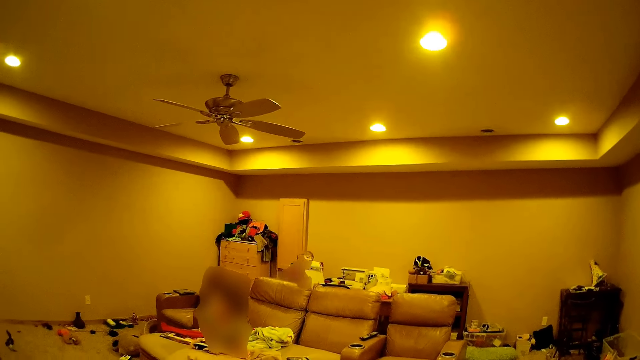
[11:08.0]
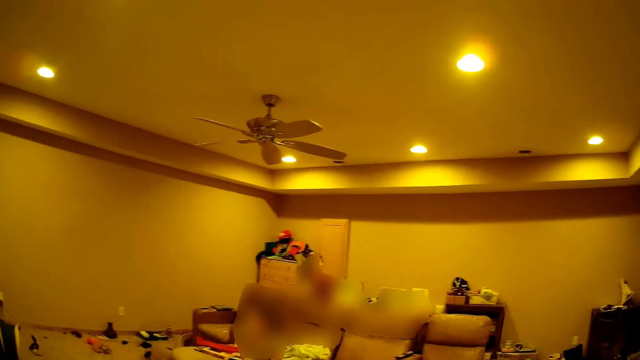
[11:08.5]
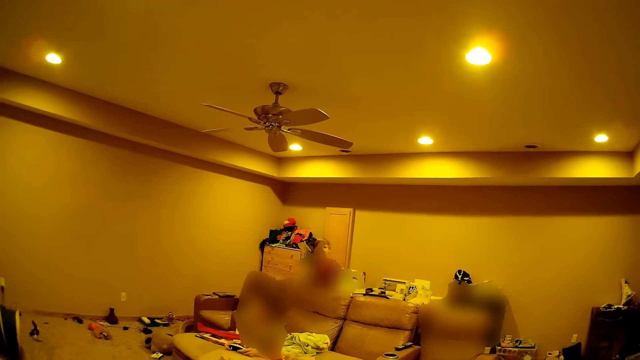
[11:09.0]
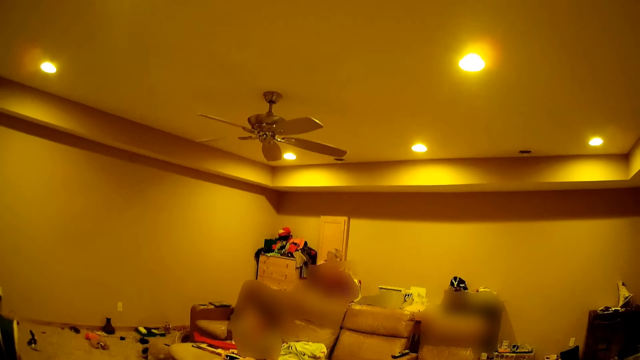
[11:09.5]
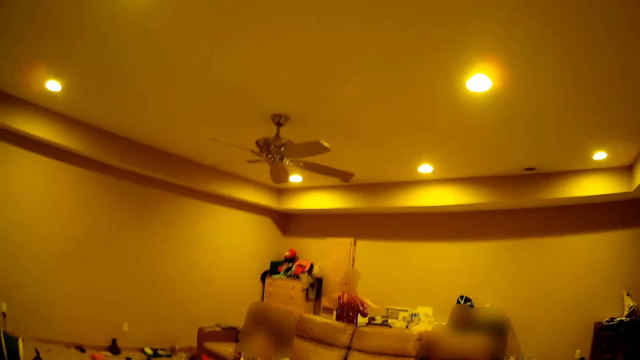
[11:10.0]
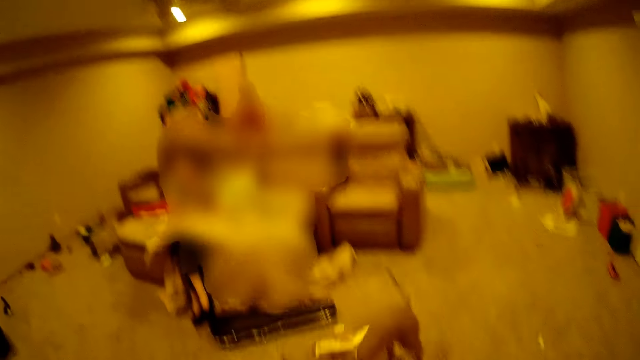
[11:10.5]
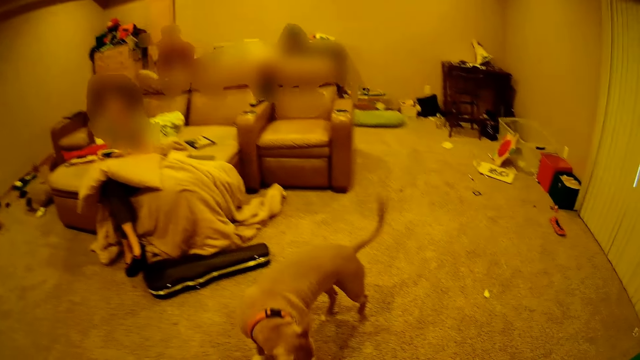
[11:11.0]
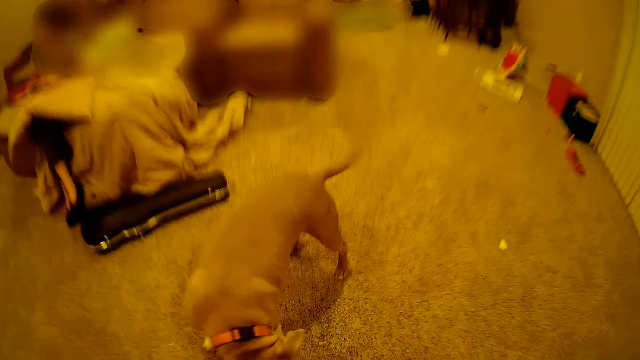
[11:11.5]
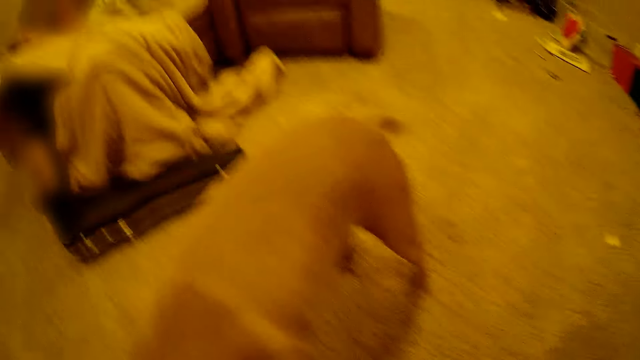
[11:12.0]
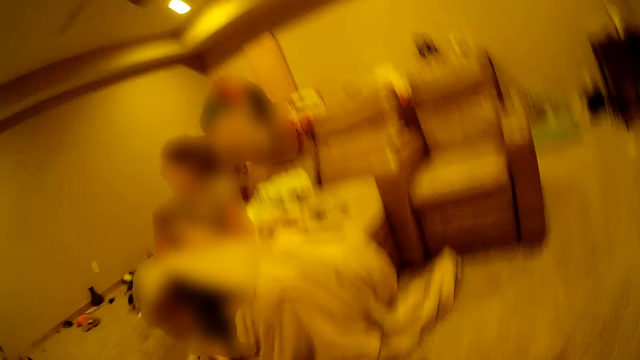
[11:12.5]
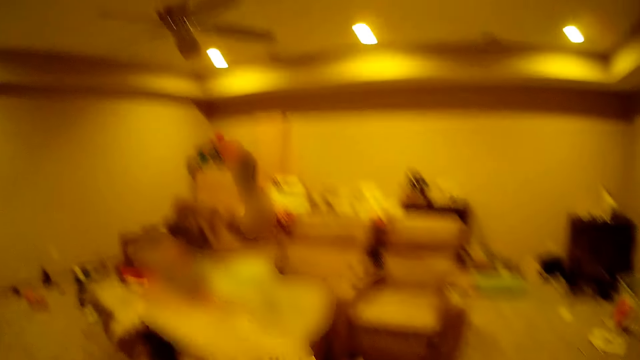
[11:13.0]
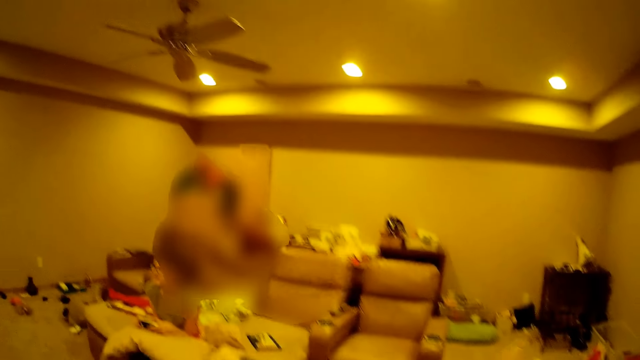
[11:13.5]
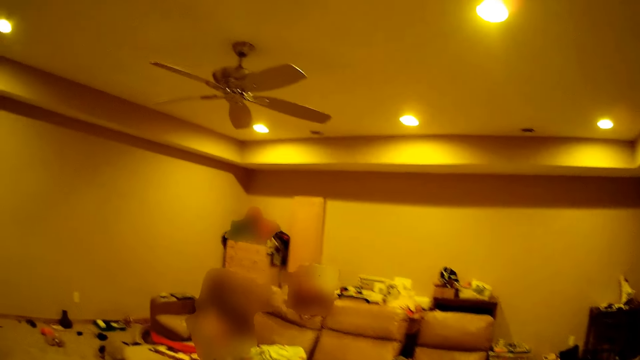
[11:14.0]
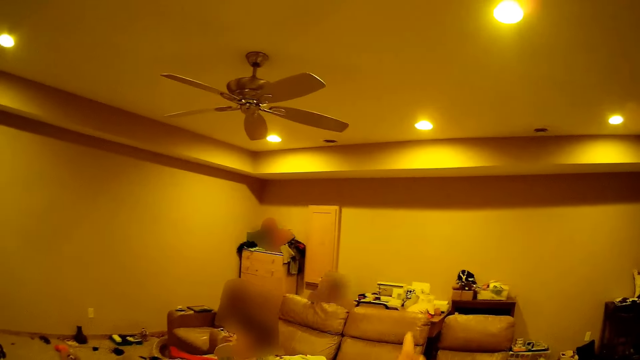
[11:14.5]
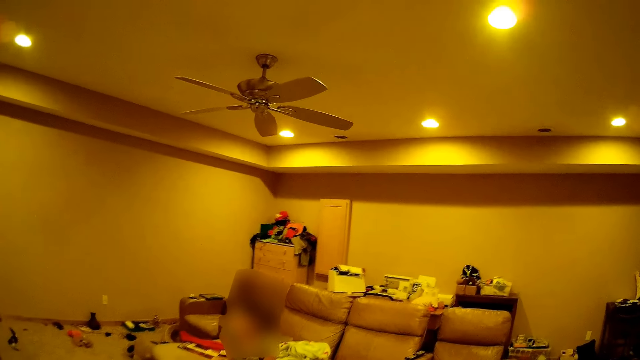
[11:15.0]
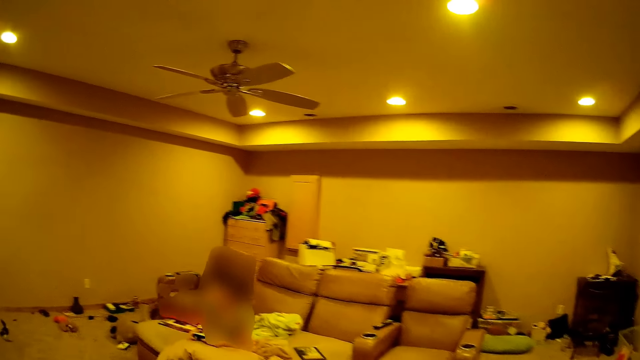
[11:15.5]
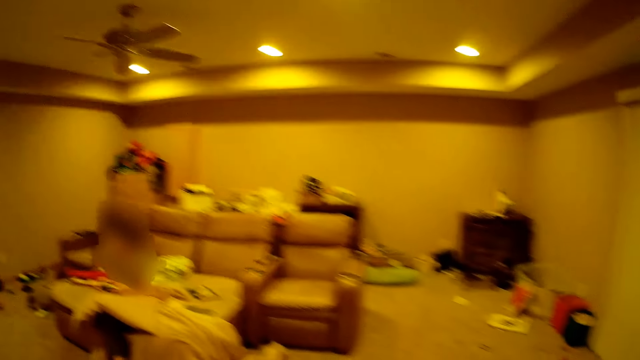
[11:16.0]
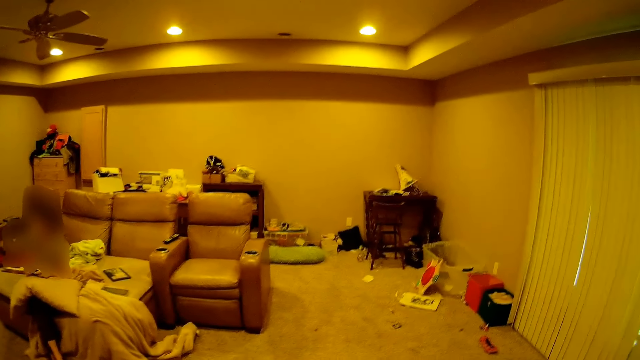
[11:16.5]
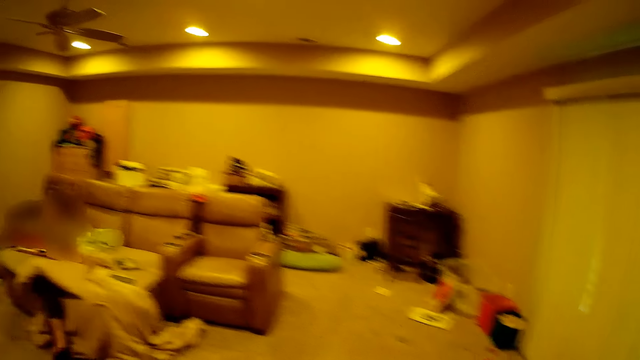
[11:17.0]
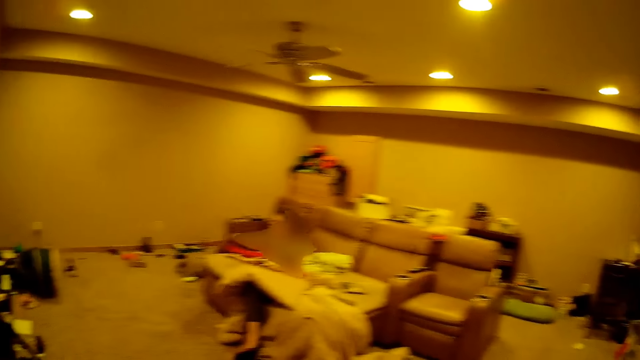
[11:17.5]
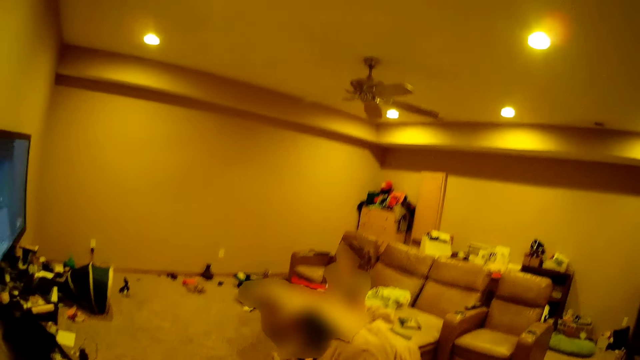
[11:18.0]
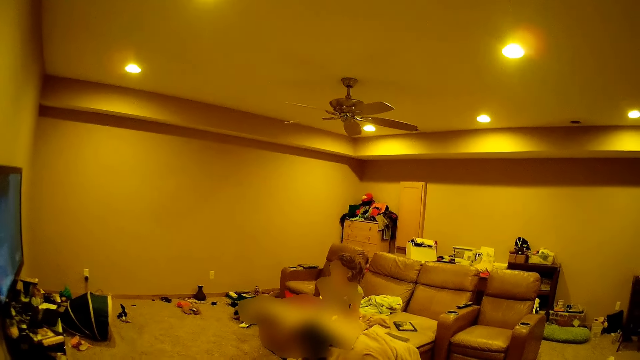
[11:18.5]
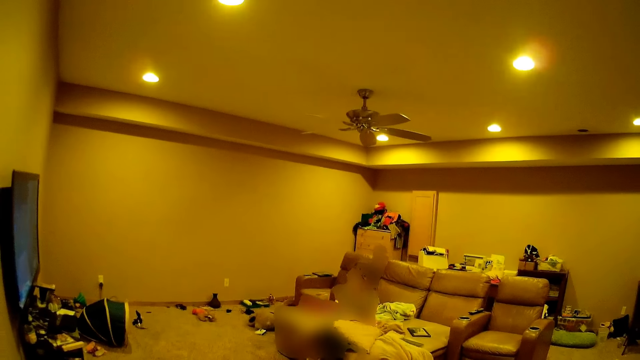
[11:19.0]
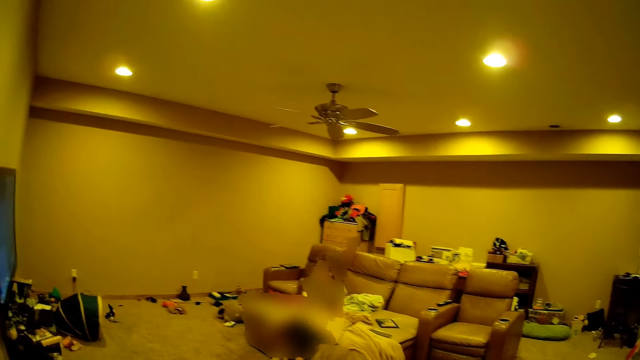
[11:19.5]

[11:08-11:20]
A boy throws a toy plane at the dog. The camera wearer throws the toy plane at the boy across the house. The boy ducks. The camera wearer looks around.

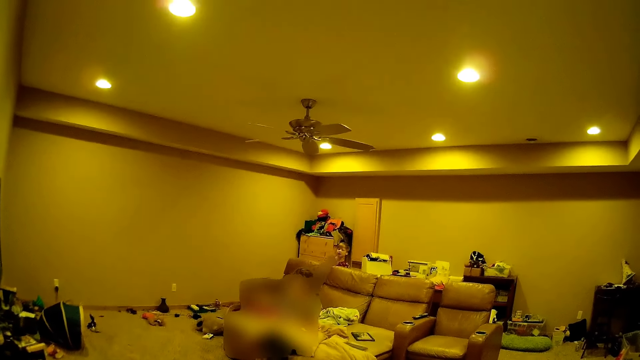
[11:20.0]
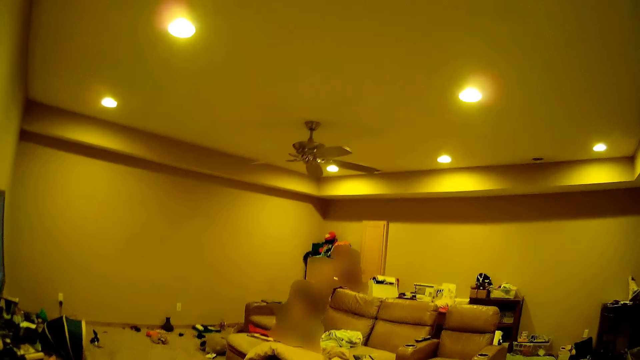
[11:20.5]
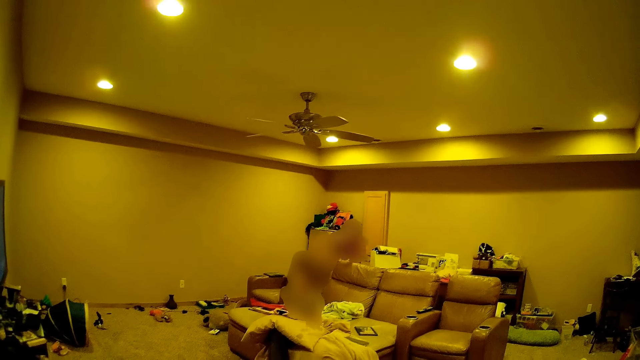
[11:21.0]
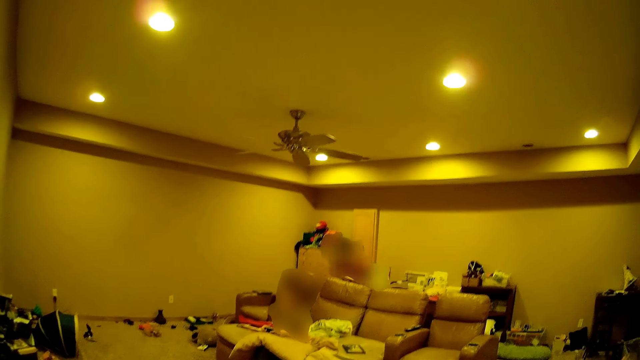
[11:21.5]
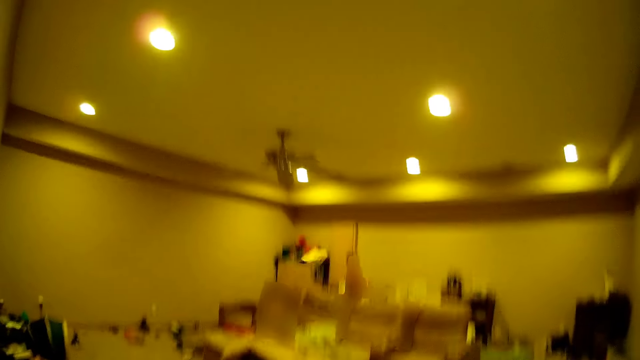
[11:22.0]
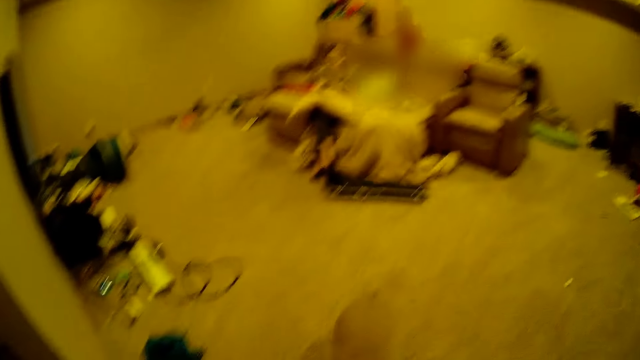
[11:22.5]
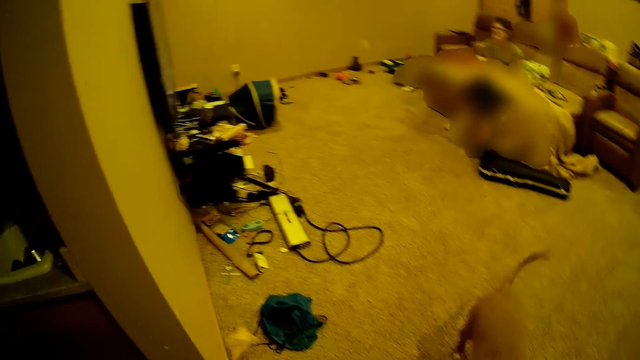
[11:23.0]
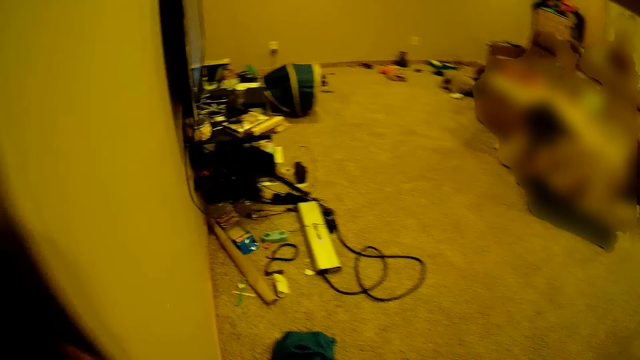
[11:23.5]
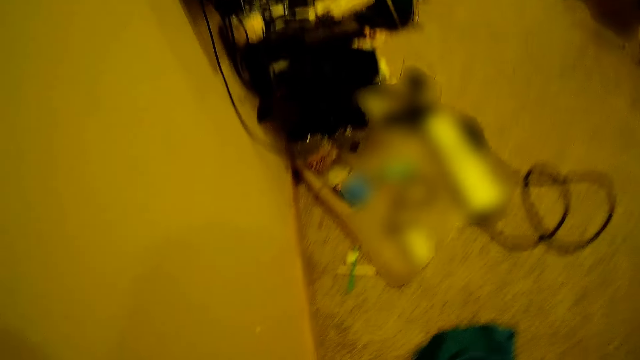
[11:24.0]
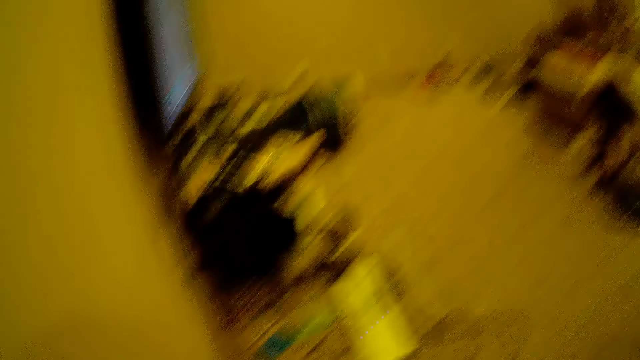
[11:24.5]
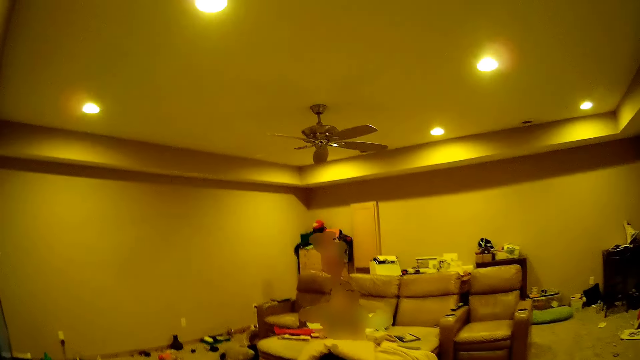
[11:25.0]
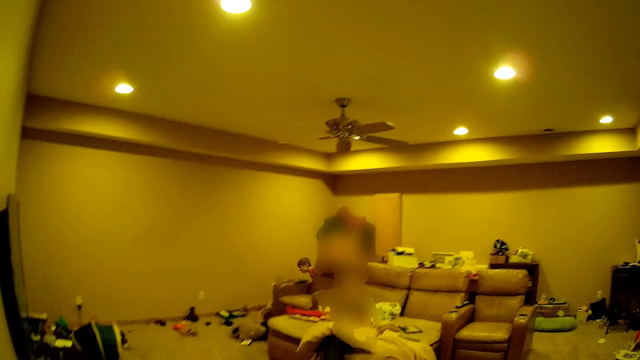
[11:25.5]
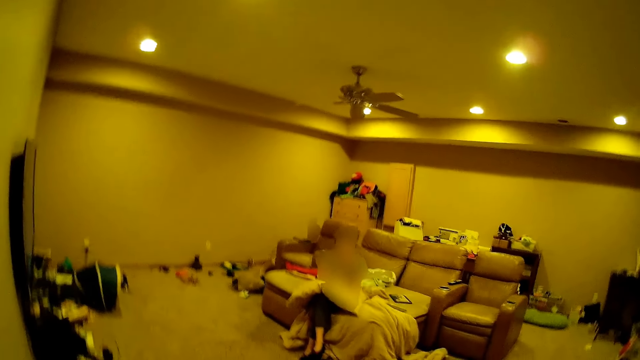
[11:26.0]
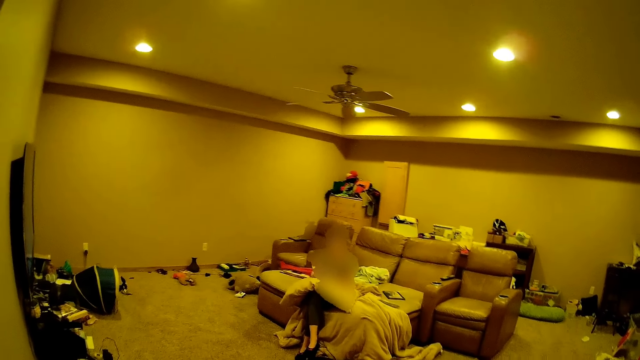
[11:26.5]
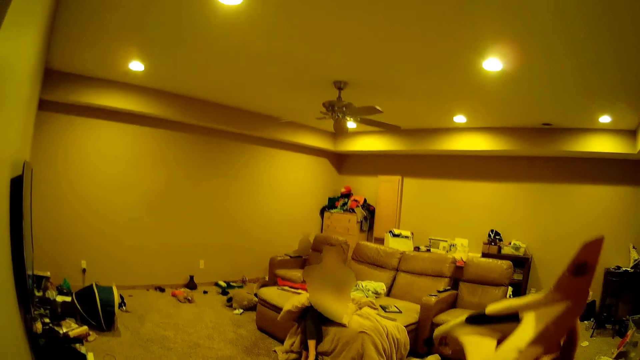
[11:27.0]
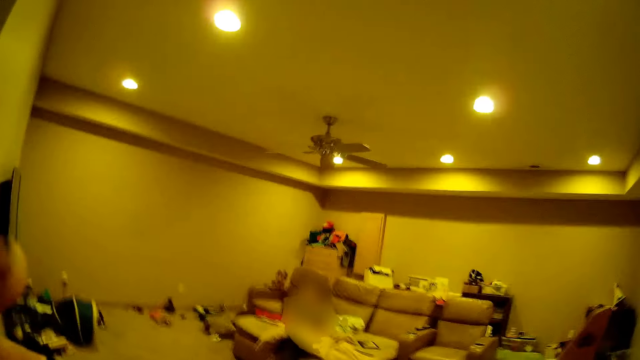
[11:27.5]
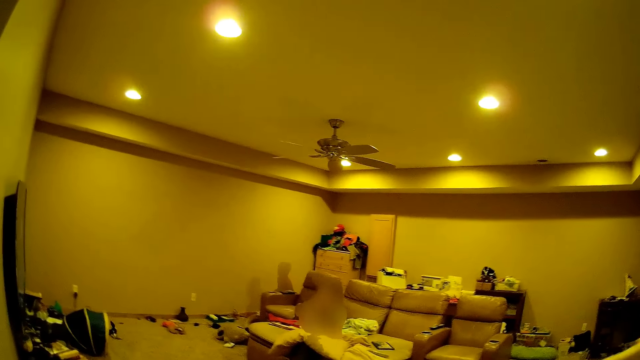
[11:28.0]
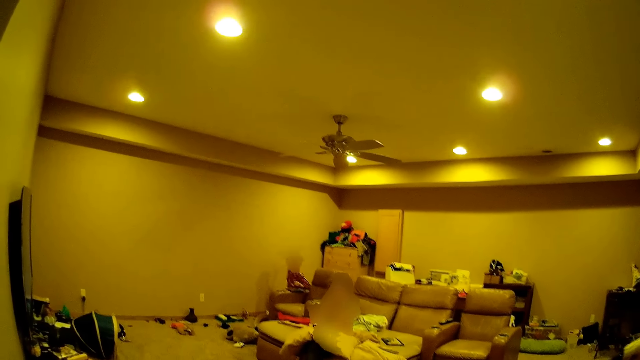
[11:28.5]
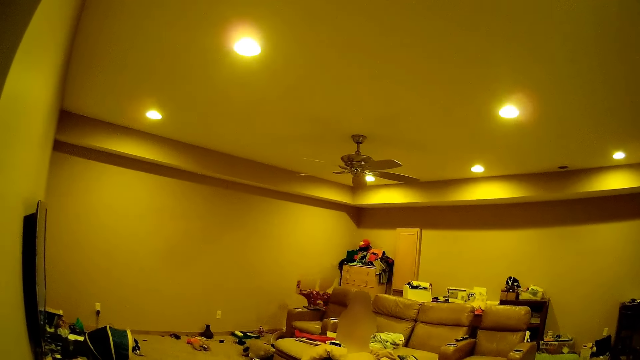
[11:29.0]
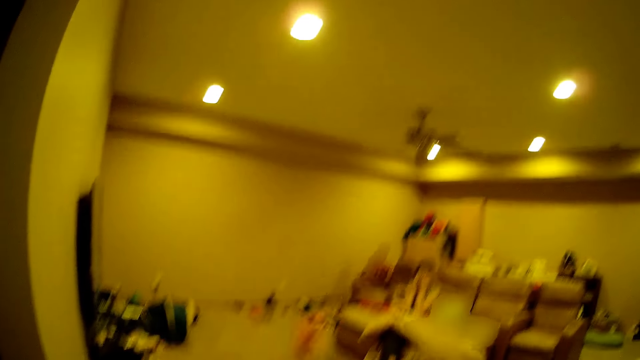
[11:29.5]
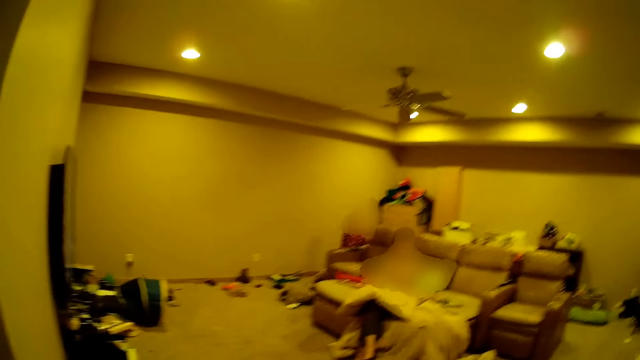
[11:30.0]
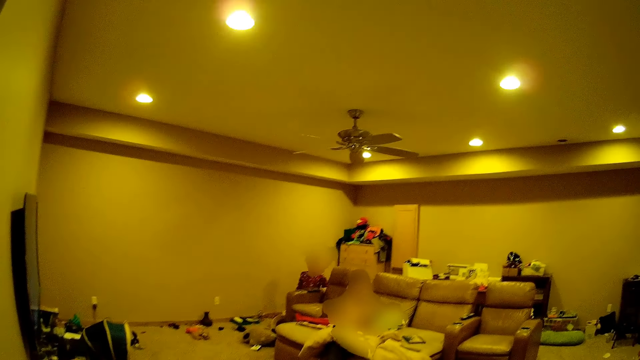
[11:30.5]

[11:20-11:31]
A boy throws a toy plane at the camera wearer. The camera wearer picks up a toy on the floor. The boy hides under a couch. The camera wearer holds the toy plane. The boy throws a doll at the camera wearer.
